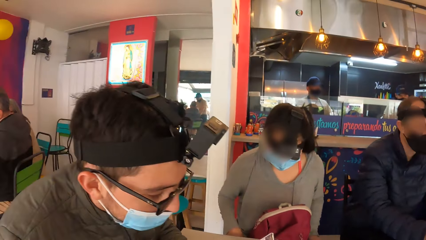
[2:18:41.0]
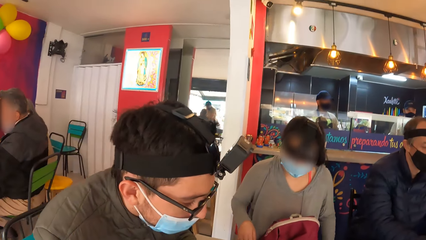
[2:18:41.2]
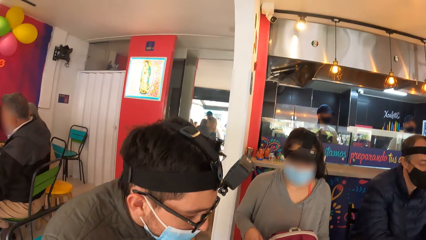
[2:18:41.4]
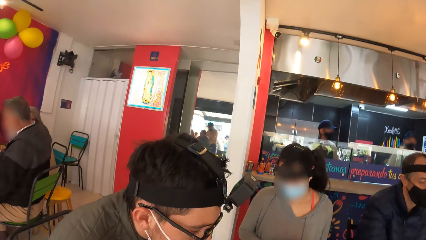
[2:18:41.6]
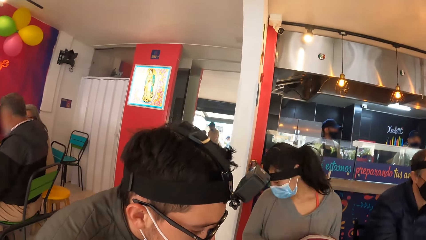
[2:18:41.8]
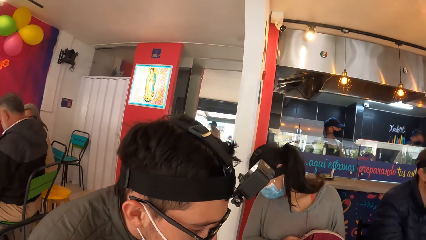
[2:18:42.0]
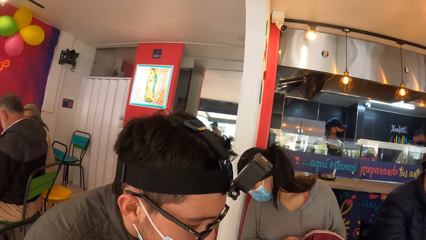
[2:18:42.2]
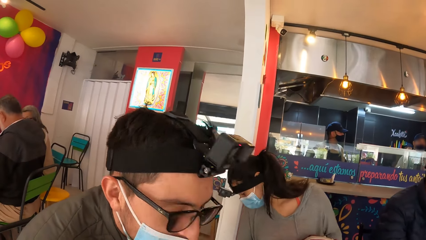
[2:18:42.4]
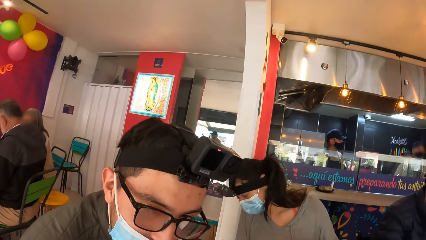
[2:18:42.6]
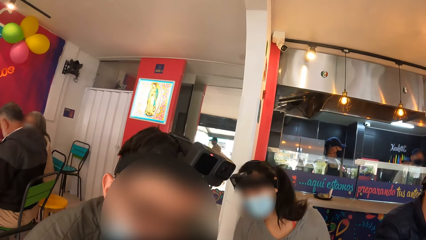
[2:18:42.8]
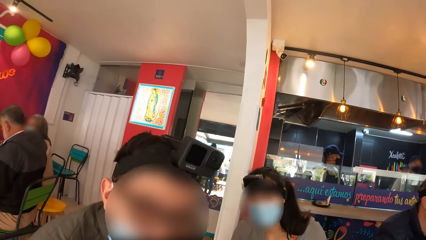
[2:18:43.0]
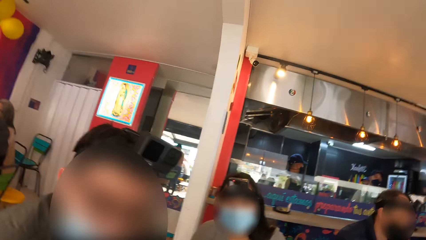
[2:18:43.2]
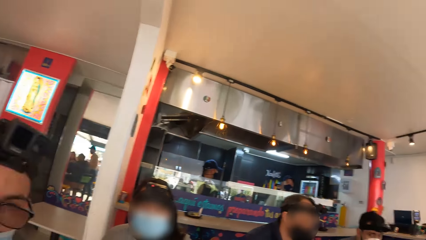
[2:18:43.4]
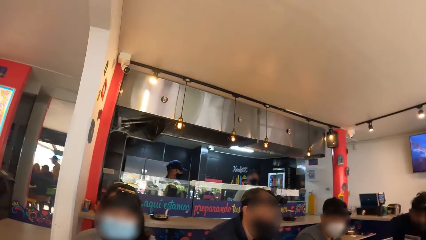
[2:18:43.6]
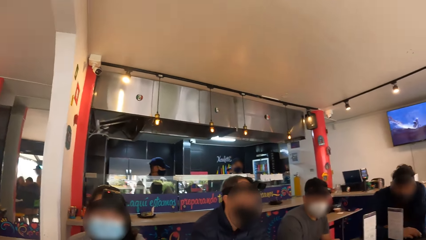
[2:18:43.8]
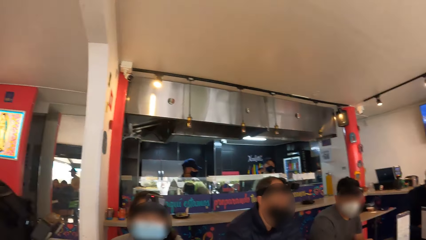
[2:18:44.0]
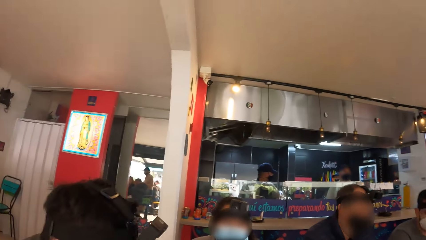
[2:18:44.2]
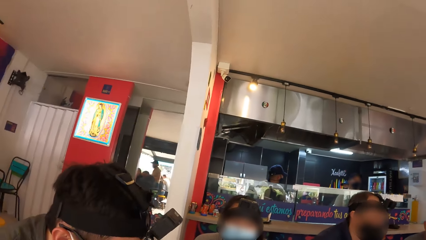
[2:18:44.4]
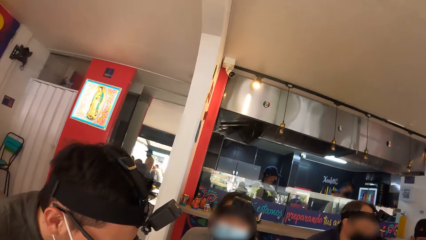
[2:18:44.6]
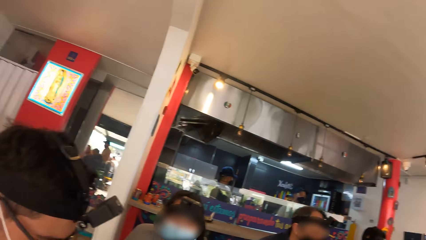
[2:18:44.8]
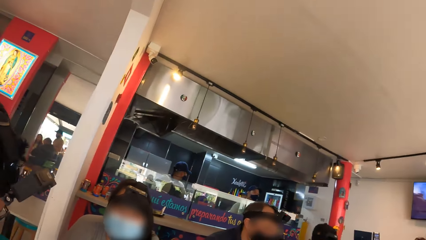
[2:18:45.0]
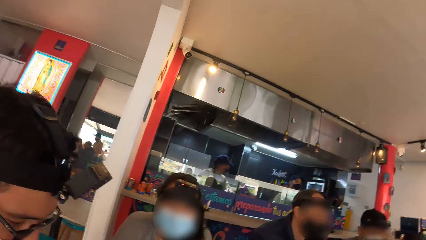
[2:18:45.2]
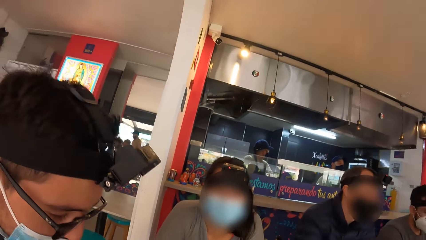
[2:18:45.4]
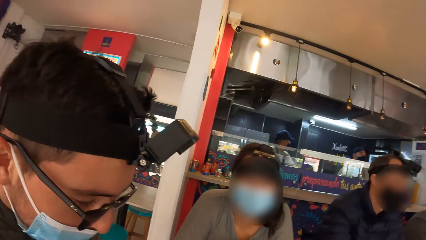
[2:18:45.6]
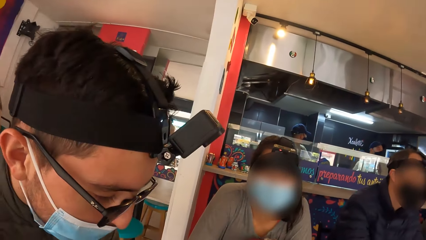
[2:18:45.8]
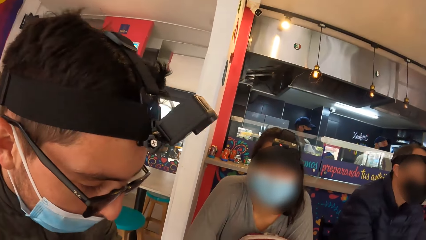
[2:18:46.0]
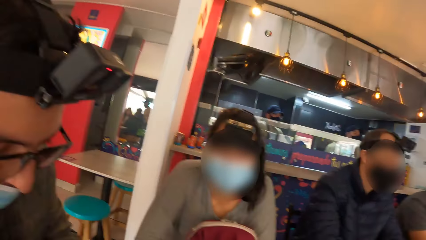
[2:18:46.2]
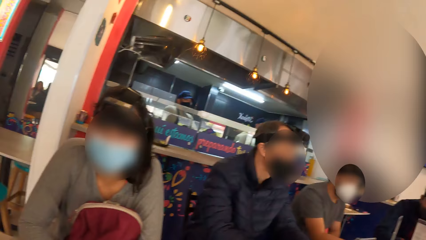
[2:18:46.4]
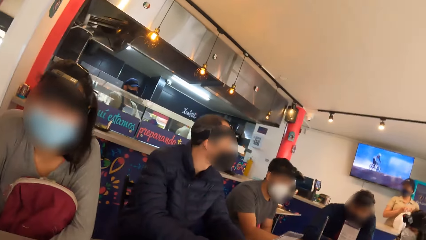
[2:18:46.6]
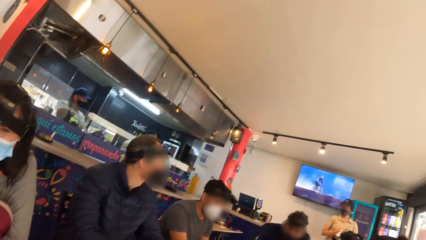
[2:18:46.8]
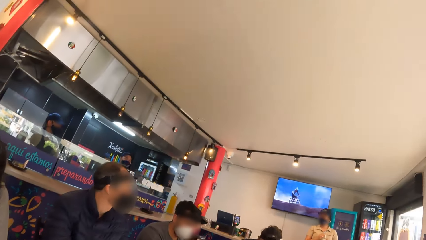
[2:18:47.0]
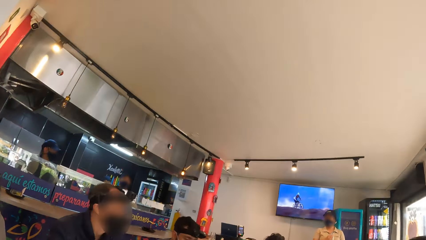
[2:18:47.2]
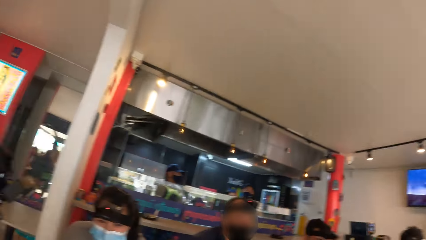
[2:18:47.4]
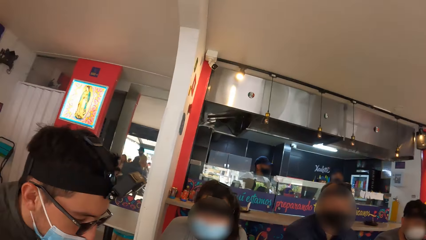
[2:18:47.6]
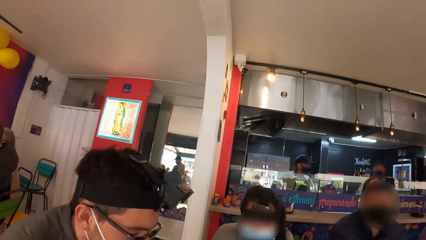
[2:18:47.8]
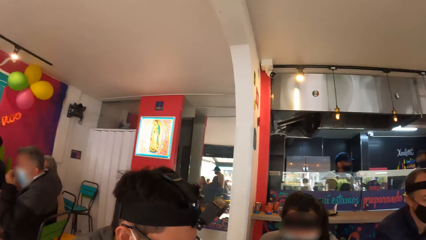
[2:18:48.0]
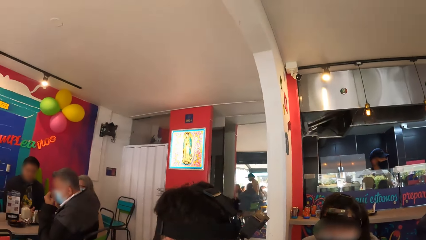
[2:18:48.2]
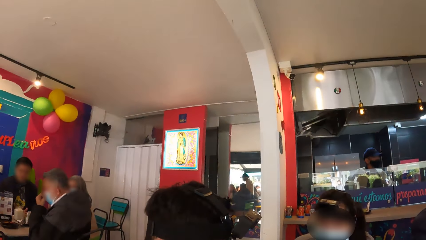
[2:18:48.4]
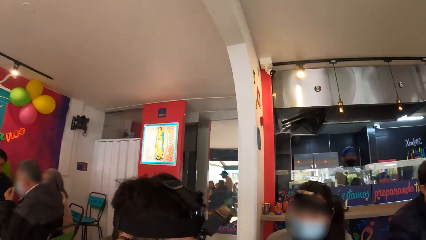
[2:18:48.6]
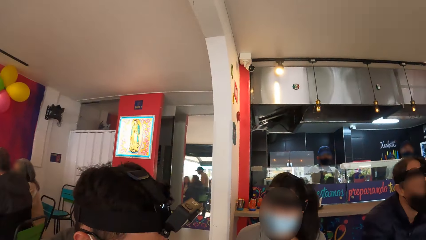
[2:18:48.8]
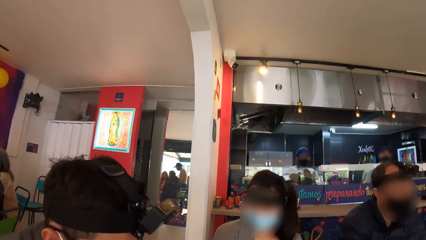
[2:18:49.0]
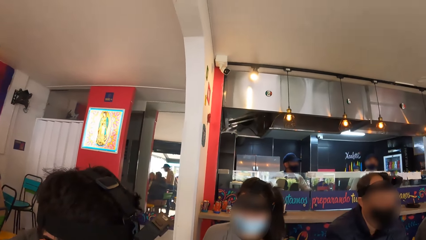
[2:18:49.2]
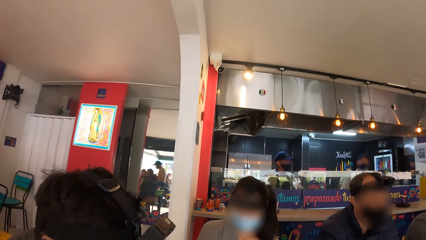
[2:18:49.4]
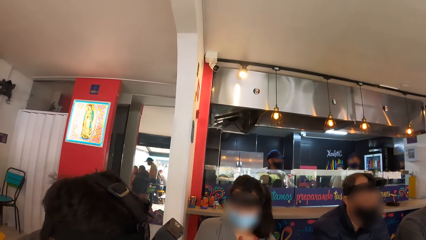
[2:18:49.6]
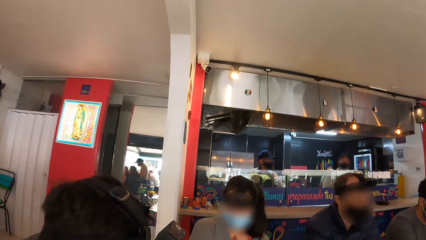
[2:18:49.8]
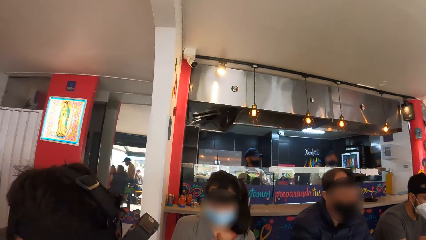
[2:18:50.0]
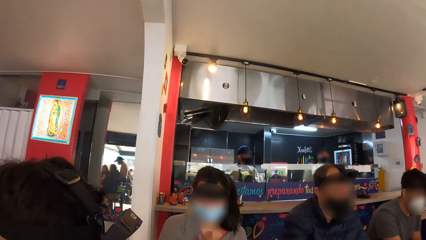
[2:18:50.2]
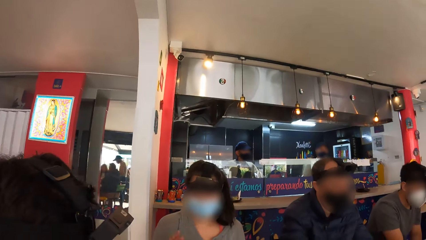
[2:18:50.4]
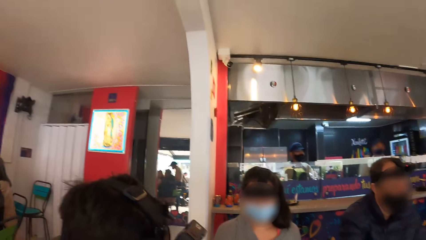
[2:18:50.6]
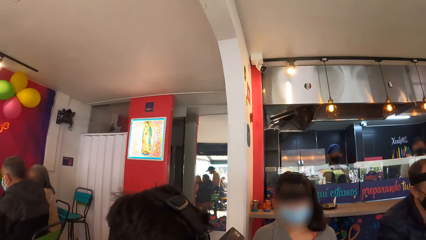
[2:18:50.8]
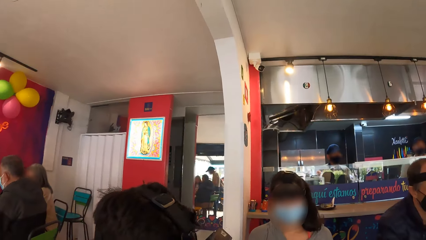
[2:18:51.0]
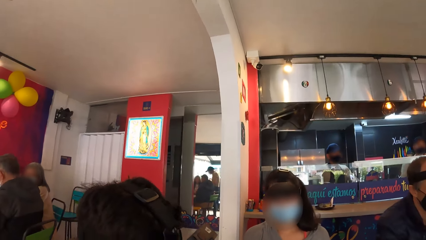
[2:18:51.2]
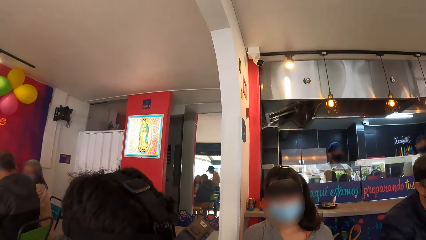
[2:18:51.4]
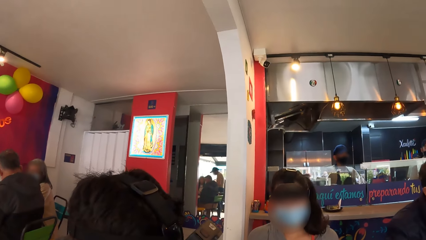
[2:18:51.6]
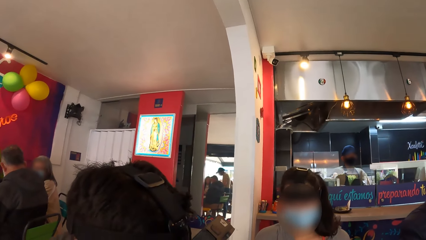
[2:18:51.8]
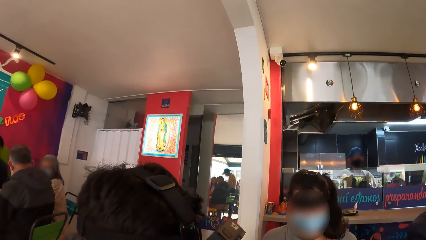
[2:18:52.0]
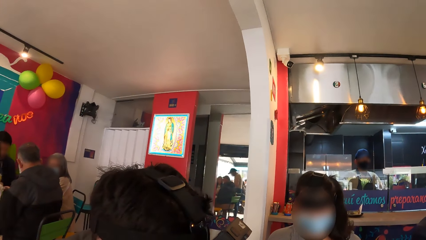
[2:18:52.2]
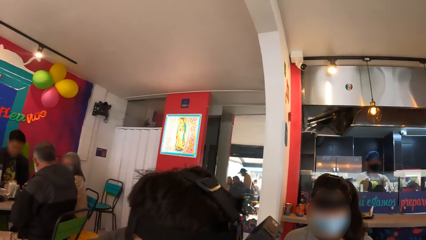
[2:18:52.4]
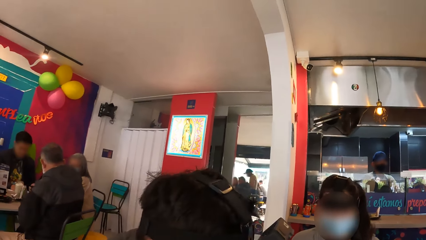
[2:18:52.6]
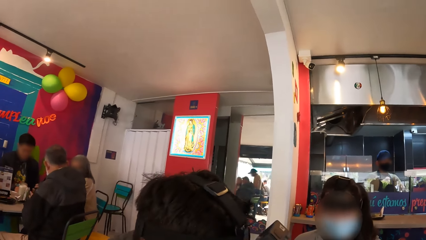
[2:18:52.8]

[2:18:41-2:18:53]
The camera wearer dialogues with a man. They look around the restaurant.

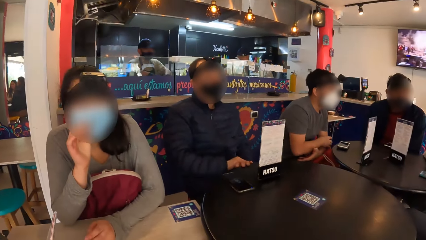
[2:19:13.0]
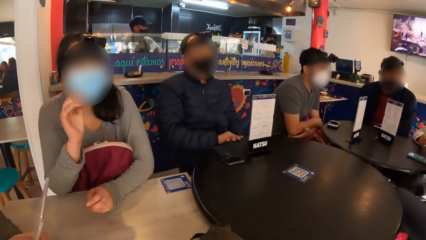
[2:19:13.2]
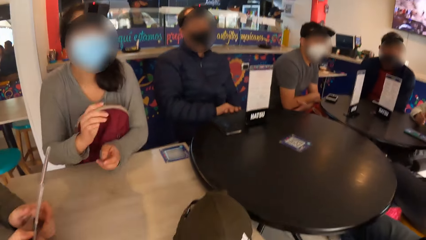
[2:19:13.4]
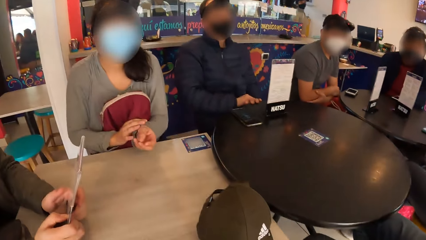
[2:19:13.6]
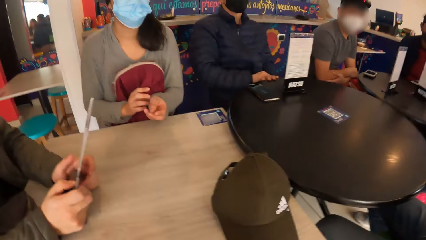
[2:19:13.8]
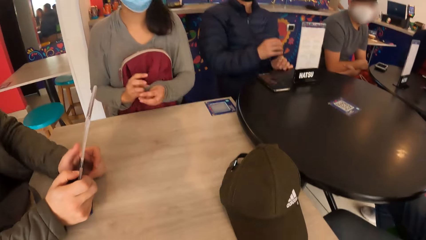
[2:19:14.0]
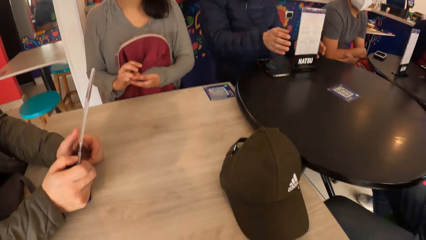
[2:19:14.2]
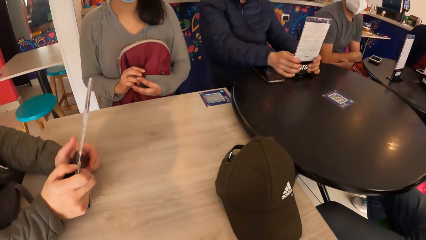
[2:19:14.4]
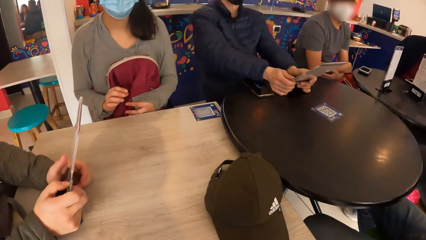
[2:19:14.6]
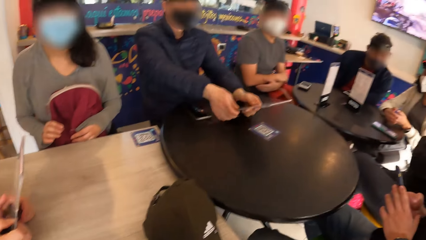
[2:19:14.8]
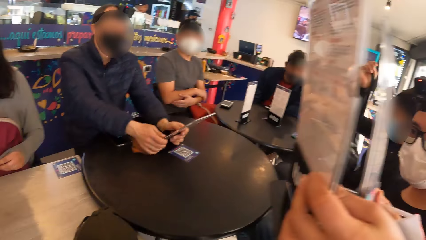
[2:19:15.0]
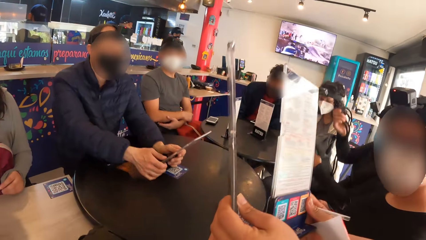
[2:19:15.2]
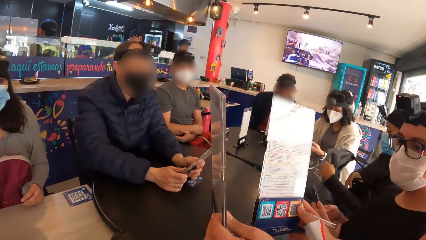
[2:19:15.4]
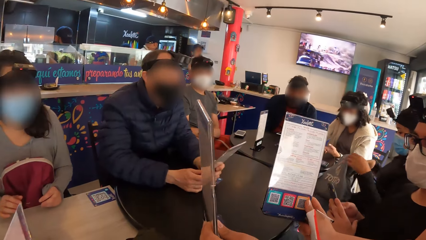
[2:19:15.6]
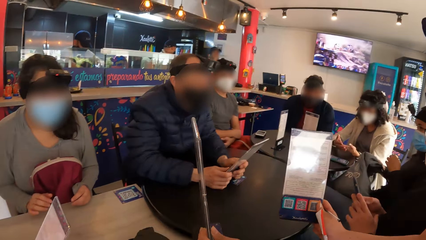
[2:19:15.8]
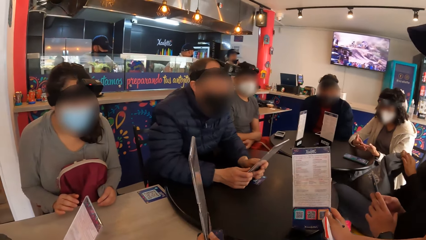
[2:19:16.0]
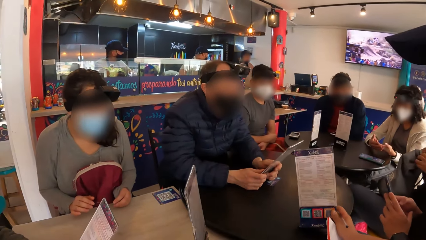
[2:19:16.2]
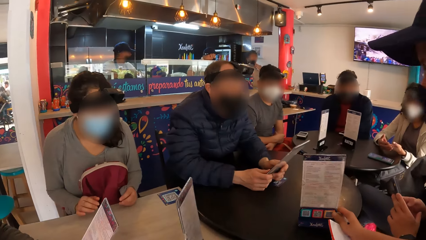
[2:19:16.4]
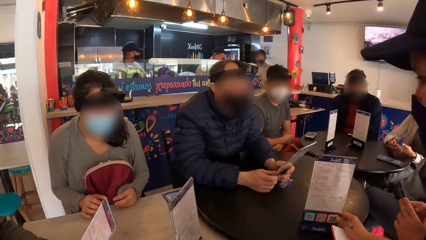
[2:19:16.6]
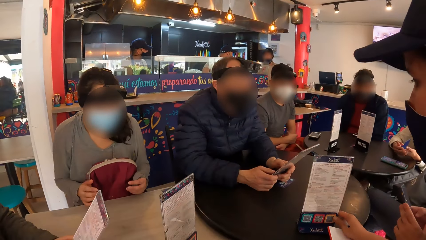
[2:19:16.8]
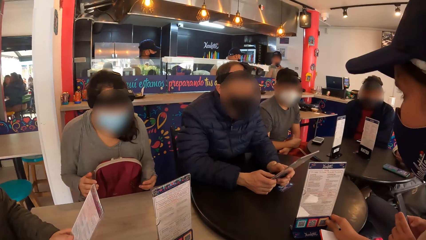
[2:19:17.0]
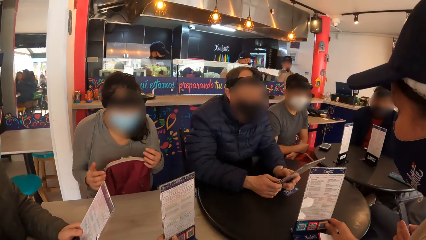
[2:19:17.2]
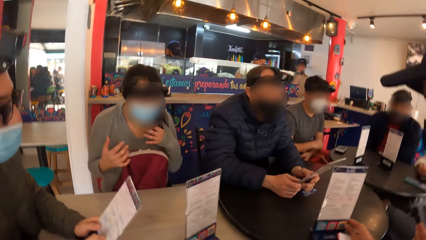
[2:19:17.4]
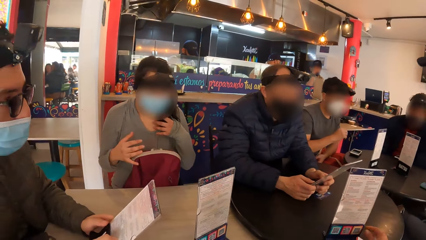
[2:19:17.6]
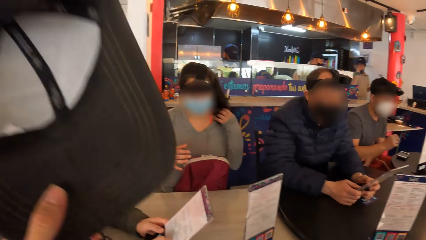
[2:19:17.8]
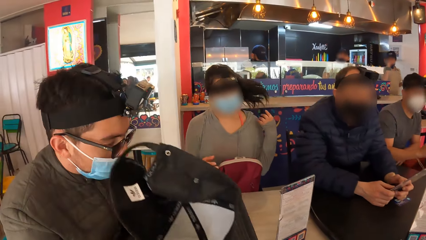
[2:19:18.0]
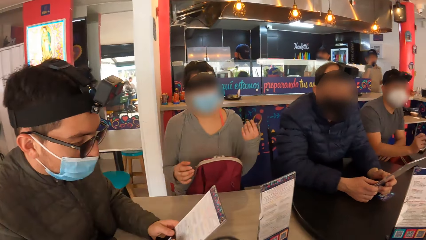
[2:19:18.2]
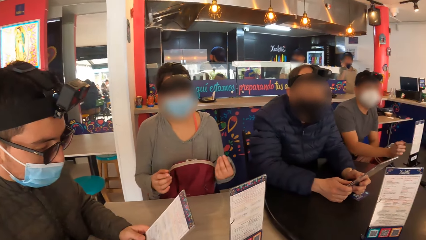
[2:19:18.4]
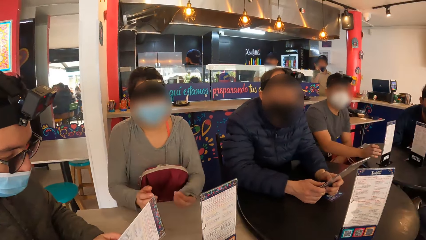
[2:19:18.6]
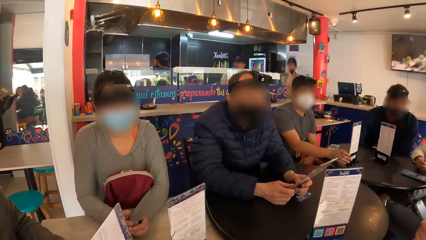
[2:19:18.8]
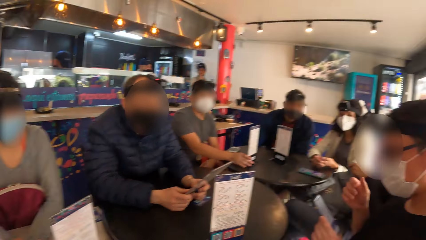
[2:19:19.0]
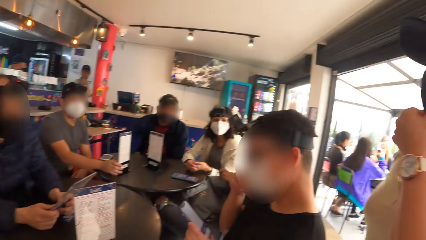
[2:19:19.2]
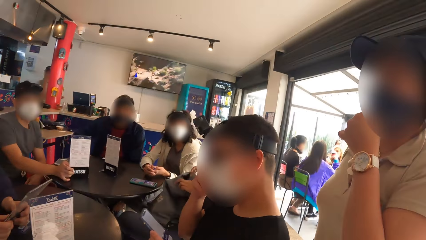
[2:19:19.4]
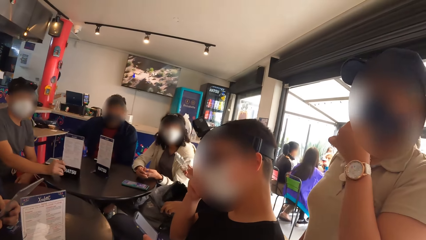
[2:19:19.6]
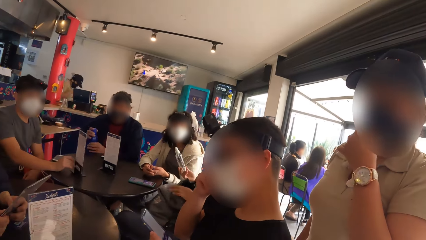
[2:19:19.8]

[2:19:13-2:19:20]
A man picks the menu card with both hands from the table. The camera wearer picks a menu from a waiter. A woman drops two menu cards on the table with both hands. Another man presses a phone with both hands. The camera wearer drops the menu on the table. They take off a hat and place the hat on the table.
